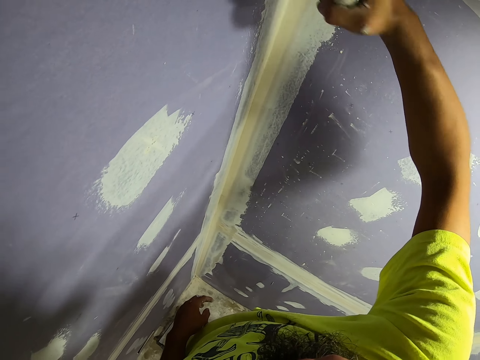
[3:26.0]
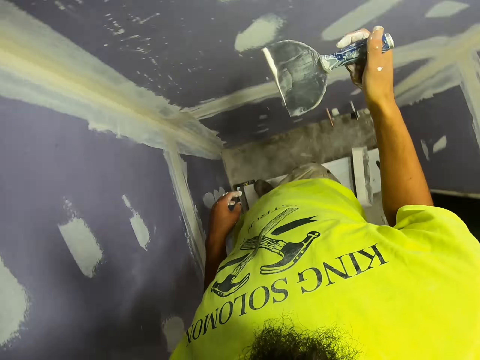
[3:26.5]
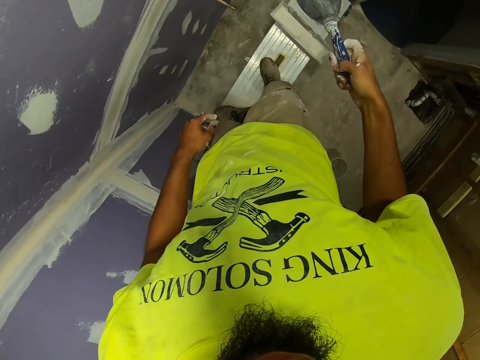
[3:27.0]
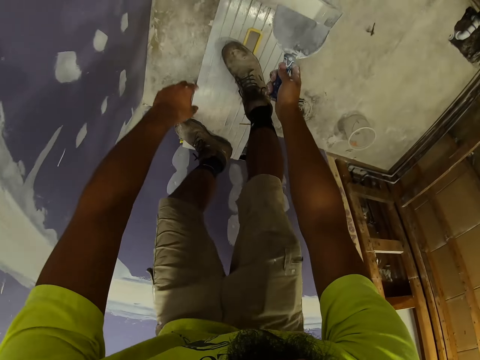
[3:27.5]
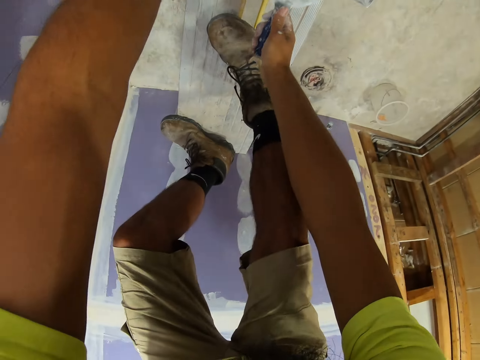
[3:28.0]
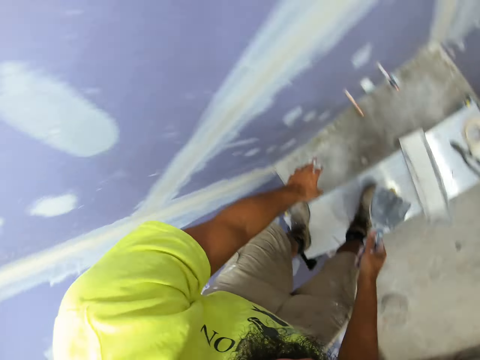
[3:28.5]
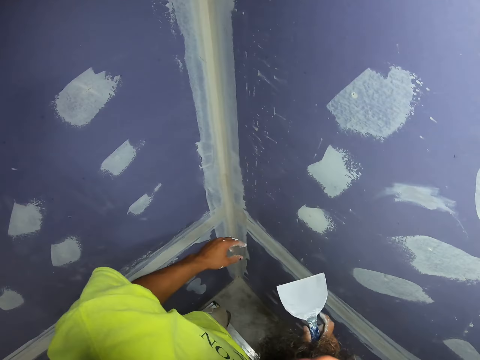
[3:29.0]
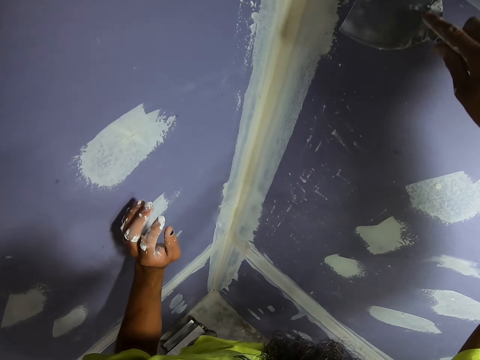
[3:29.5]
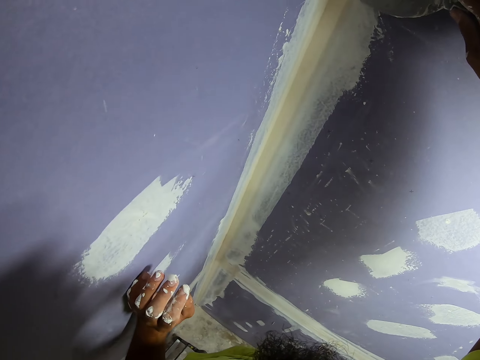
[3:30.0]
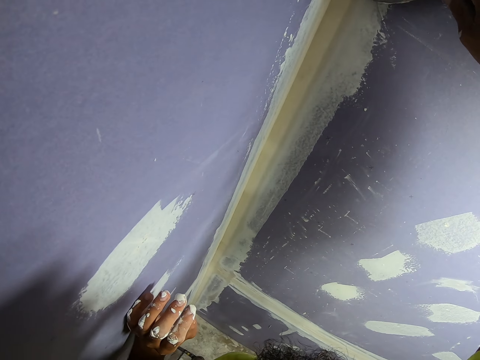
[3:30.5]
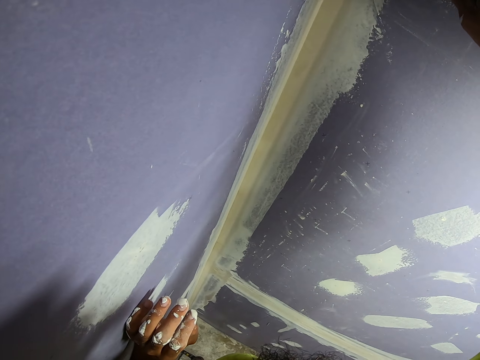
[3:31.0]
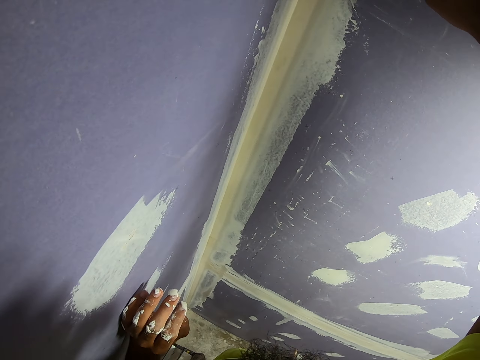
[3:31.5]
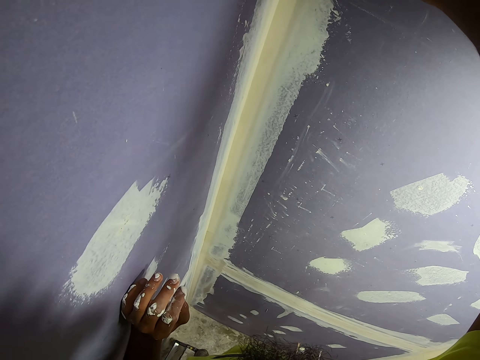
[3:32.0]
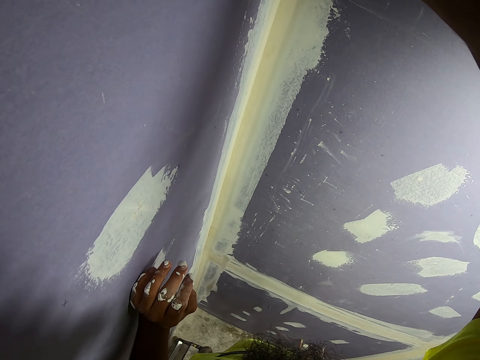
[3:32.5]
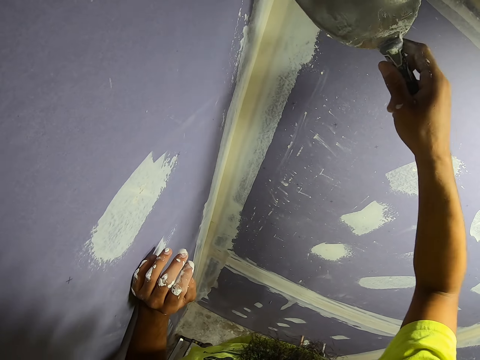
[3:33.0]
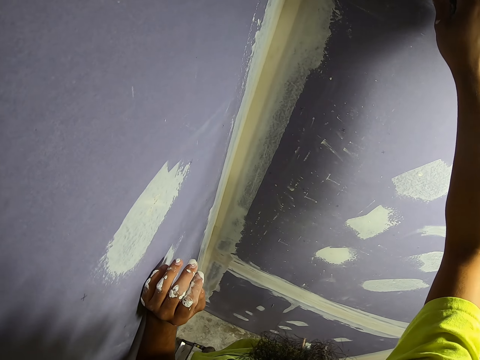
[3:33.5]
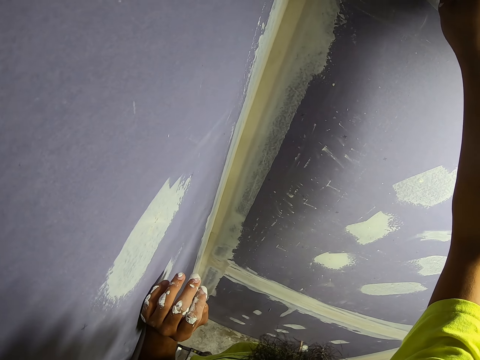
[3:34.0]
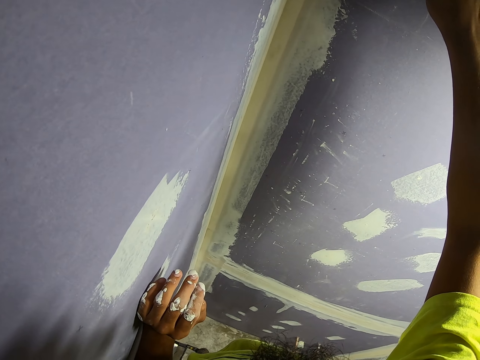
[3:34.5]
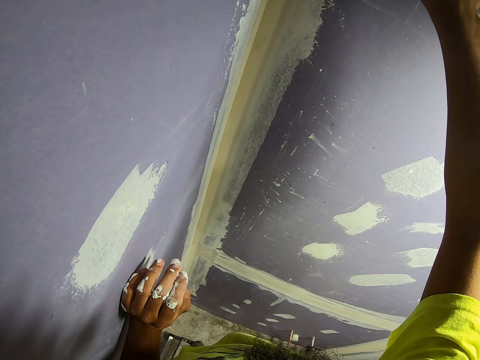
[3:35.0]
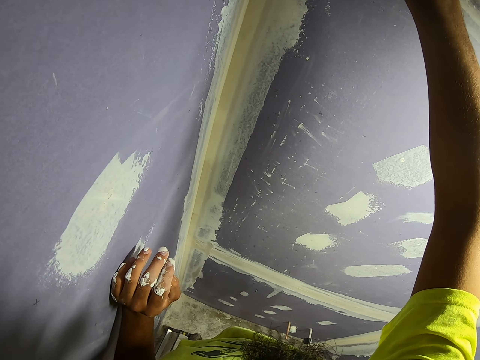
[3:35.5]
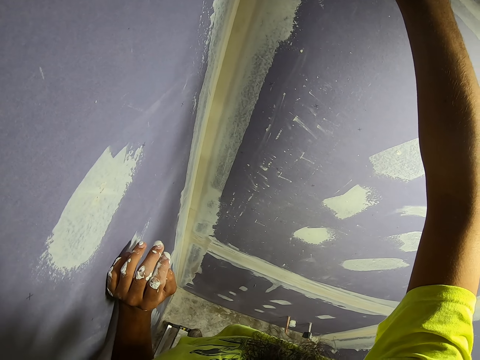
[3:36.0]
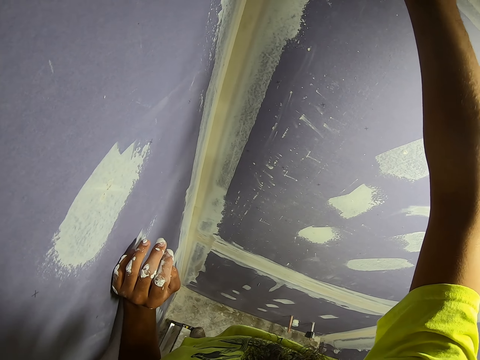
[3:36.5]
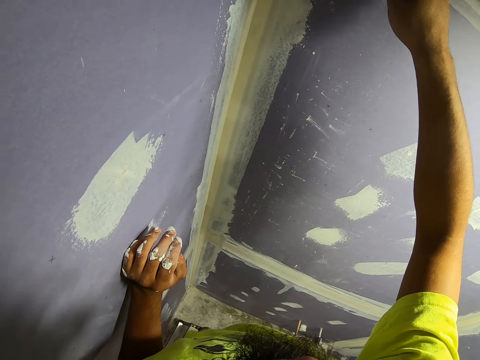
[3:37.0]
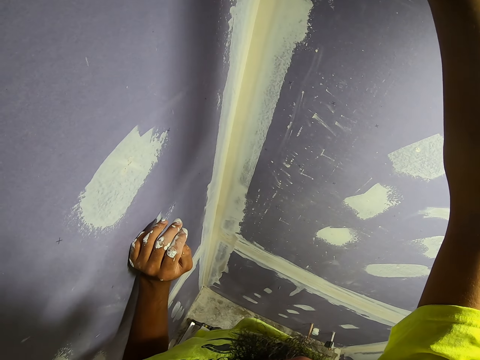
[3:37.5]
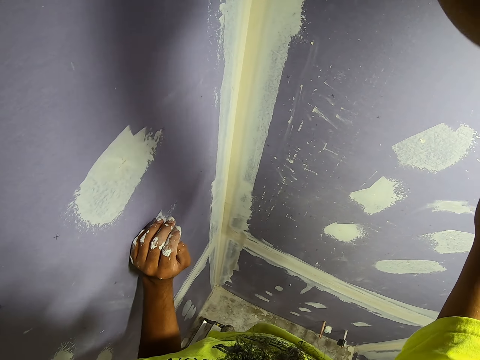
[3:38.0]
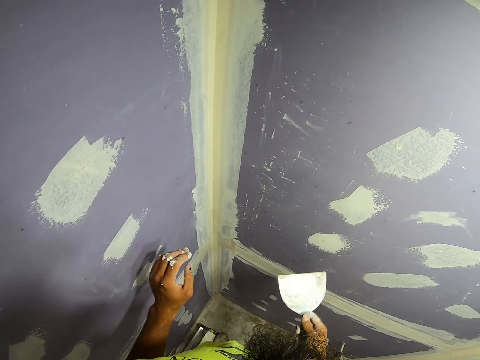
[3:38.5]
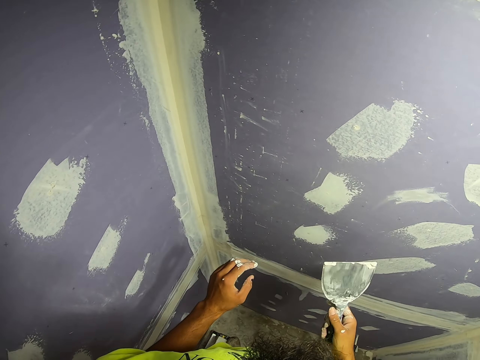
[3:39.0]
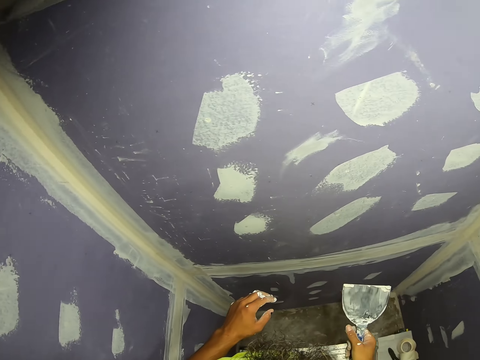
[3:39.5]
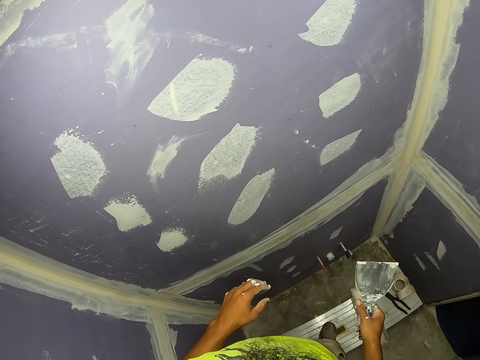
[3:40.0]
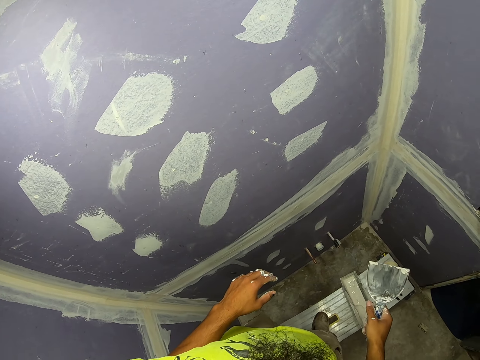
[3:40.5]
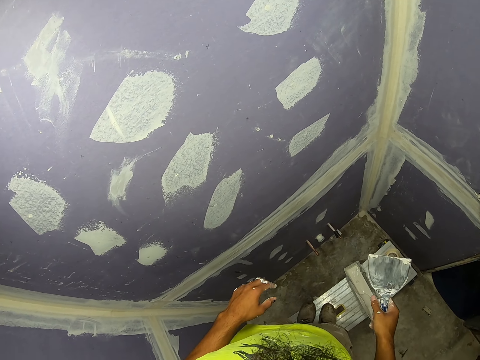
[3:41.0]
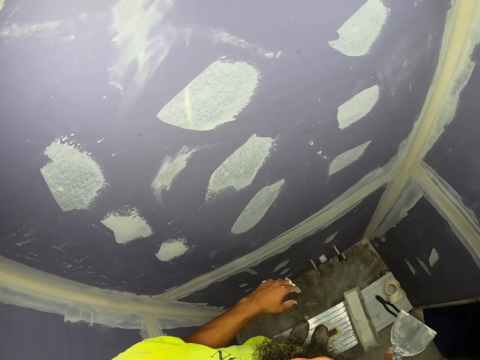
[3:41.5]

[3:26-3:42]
The camera wearer puts excess paint in the paint tray. They remove excess paint. They paint the wall. They look around.

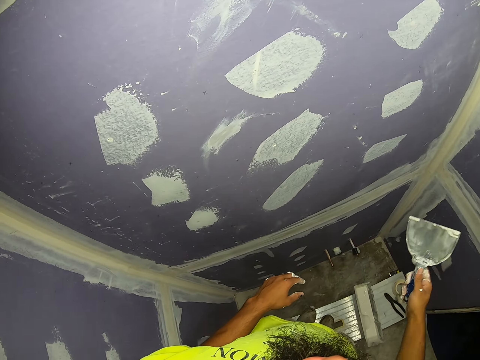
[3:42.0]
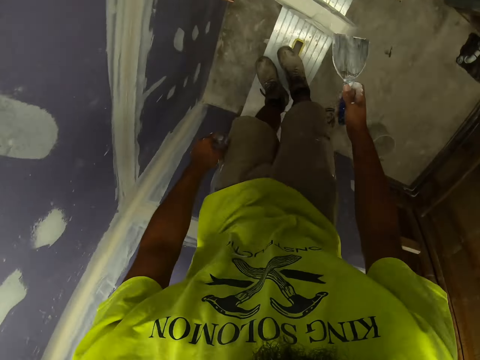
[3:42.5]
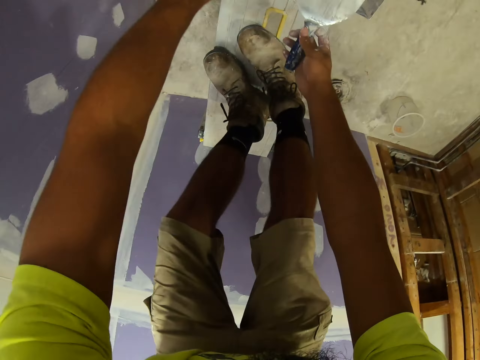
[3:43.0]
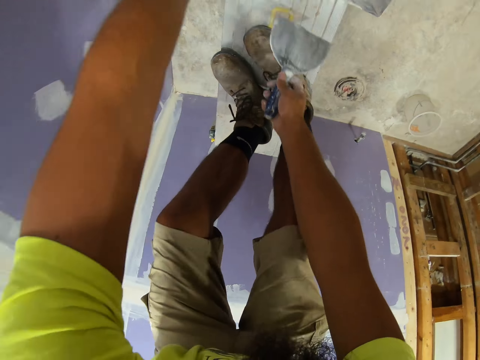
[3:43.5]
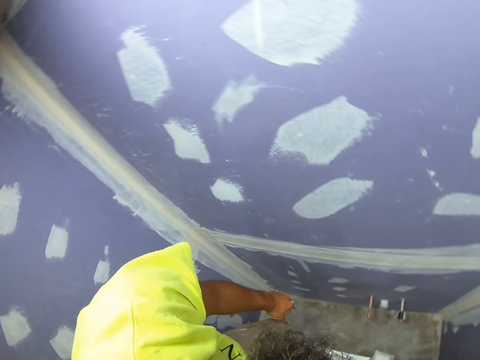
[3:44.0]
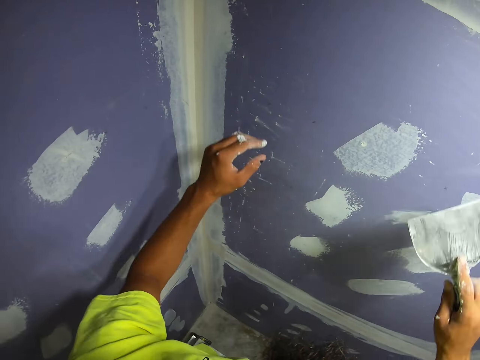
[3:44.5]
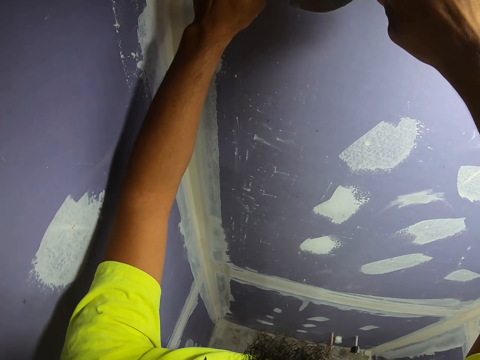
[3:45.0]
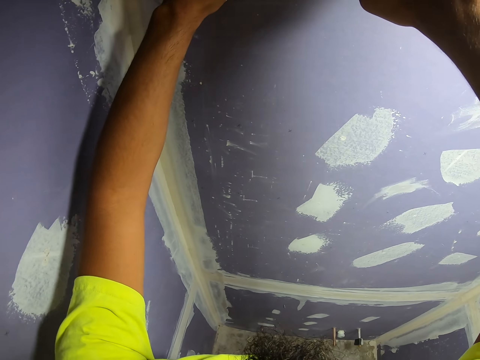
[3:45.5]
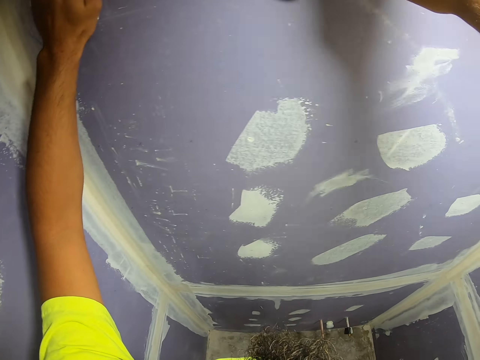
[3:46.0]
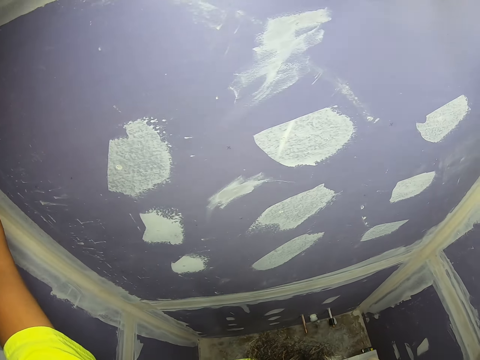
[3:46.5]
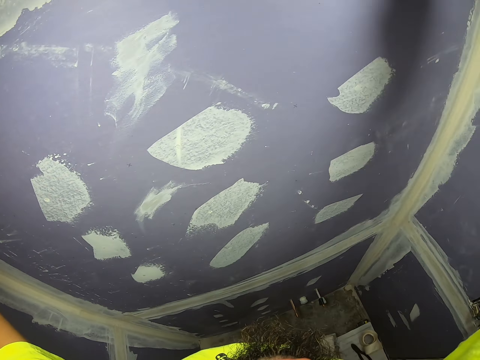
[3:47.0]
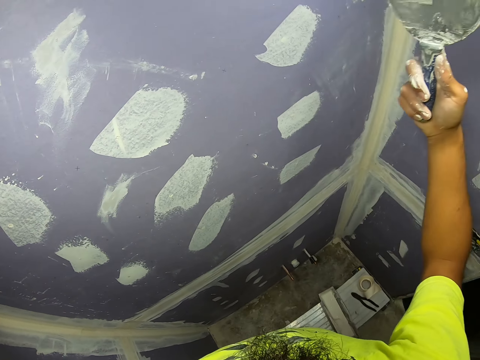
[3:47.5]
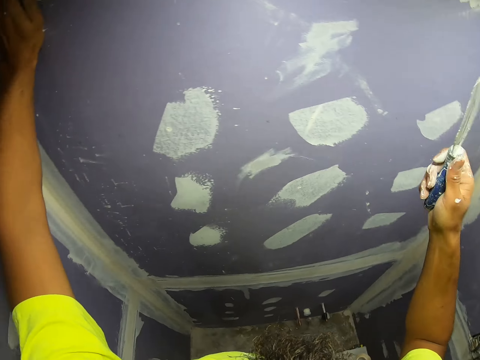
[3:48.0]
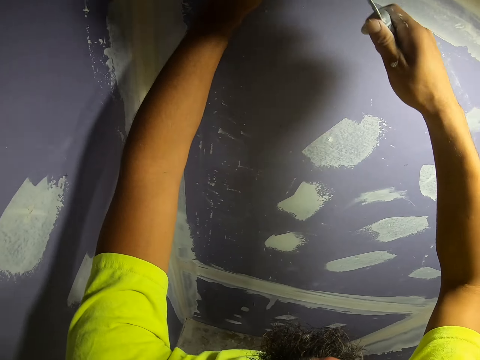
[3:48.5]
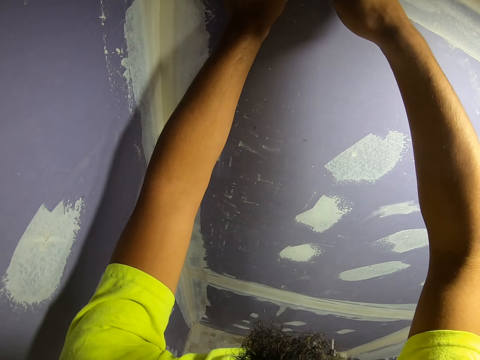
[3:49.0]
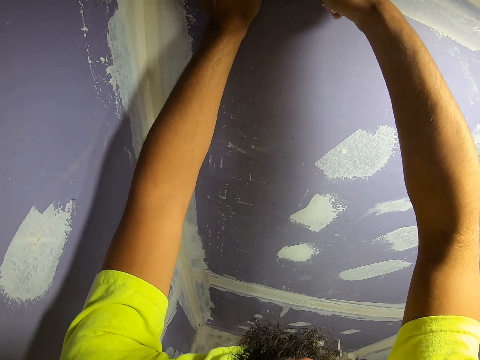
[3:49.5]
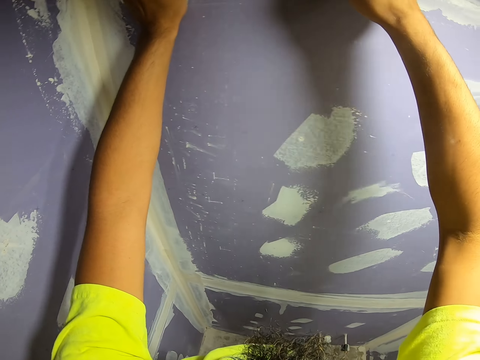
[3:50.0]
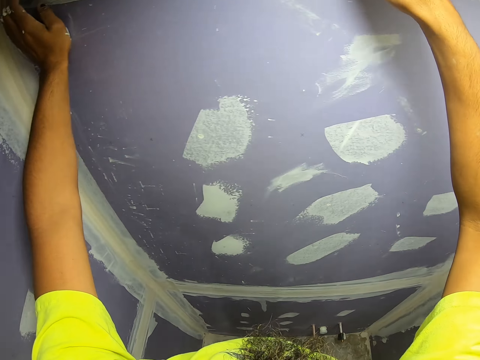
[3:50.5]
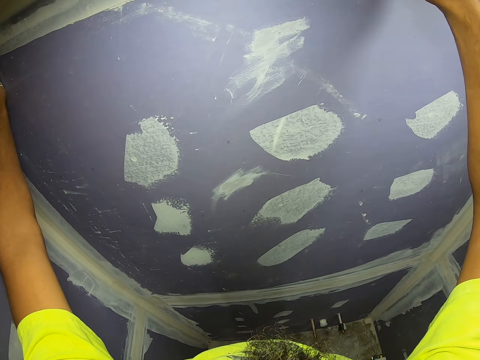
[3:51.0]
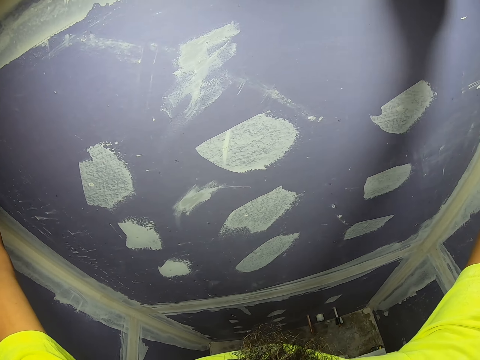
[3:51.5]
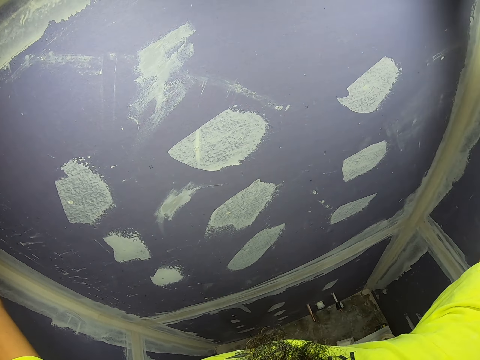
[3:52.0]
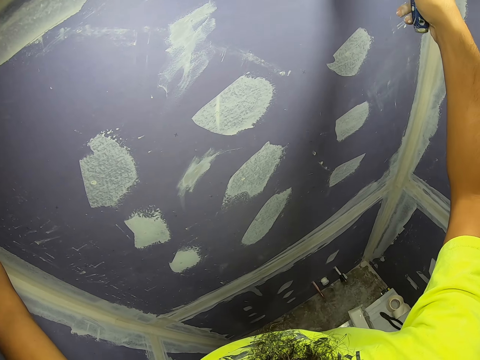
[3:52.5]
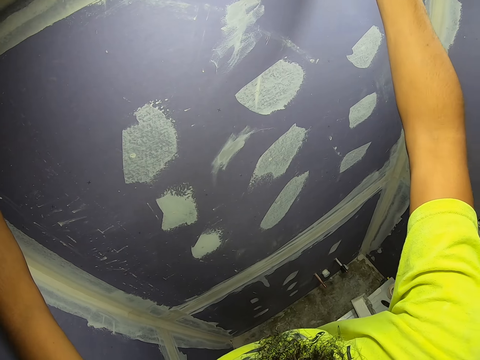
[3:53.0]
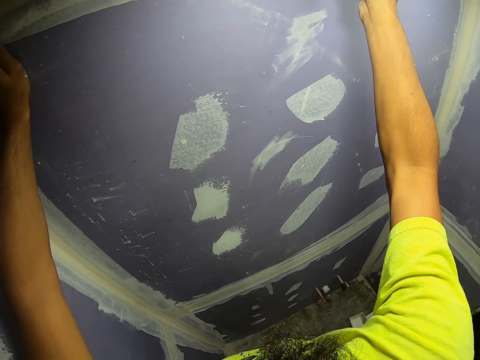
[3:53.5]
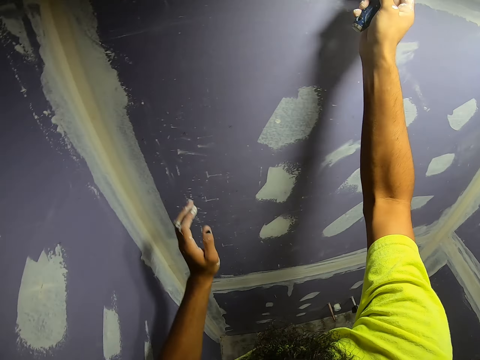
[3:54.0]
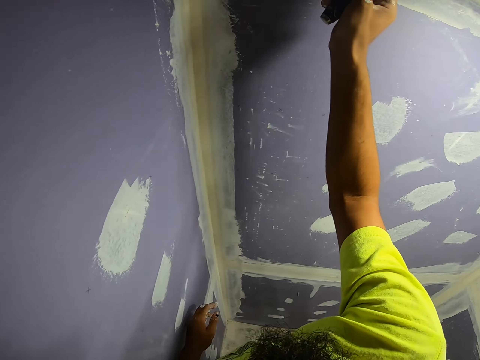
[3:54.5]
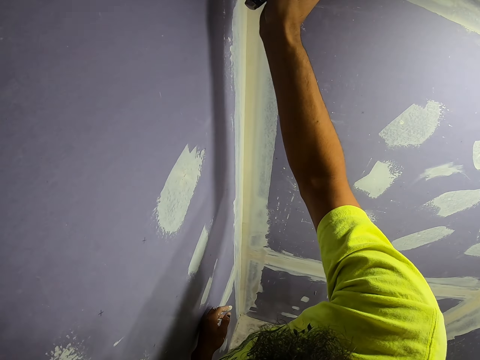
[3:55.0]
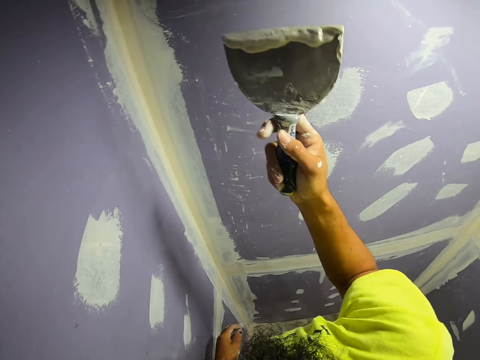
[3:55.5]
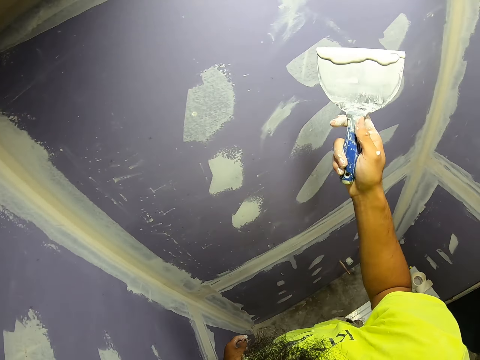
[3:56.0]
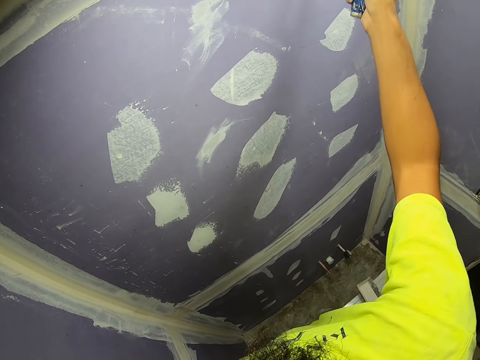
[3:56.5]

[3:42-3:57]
The camera wearer scoops the paint. They paint the wall.
